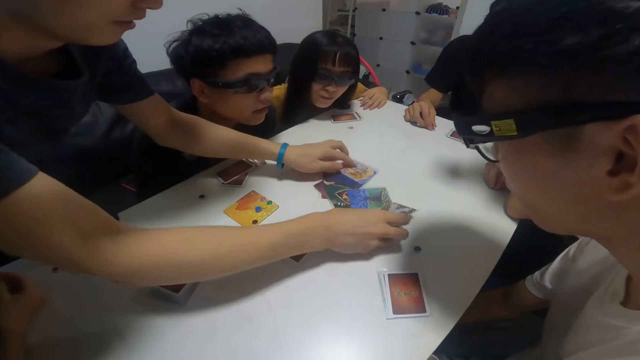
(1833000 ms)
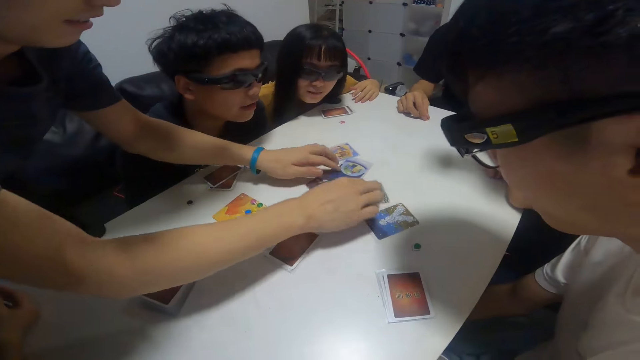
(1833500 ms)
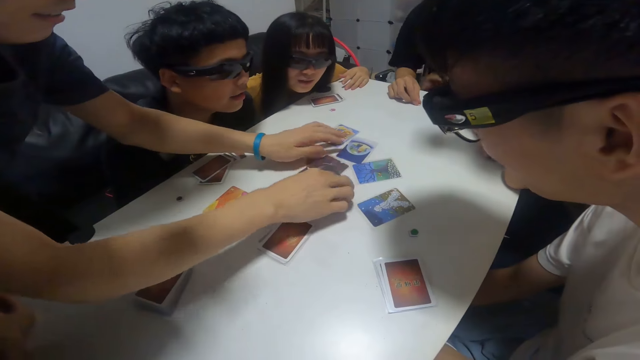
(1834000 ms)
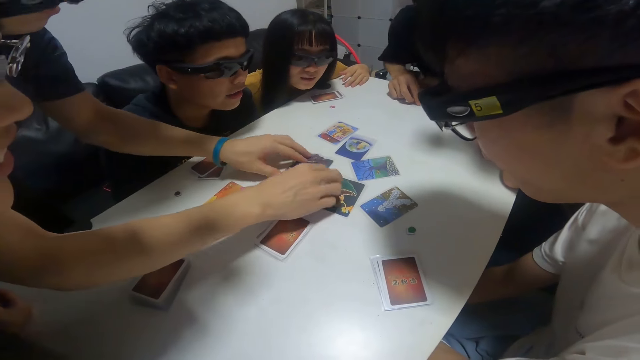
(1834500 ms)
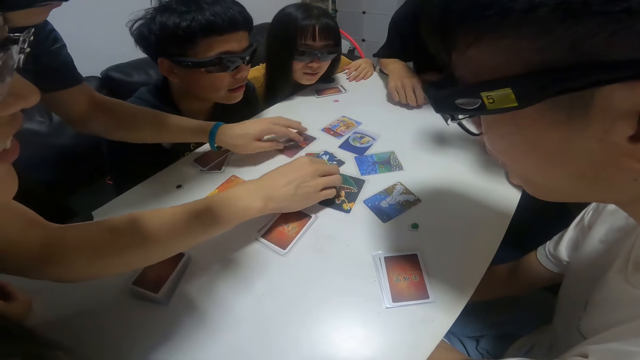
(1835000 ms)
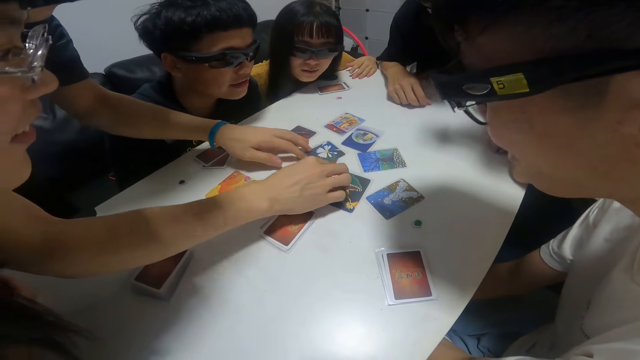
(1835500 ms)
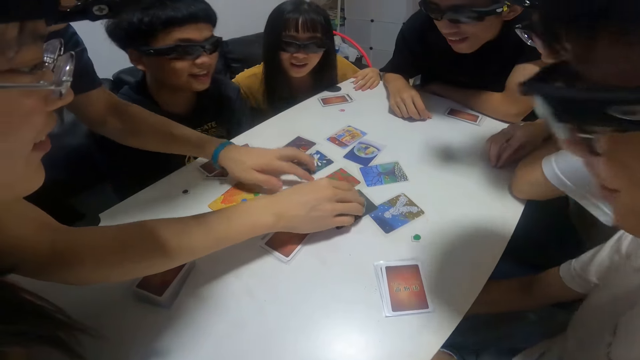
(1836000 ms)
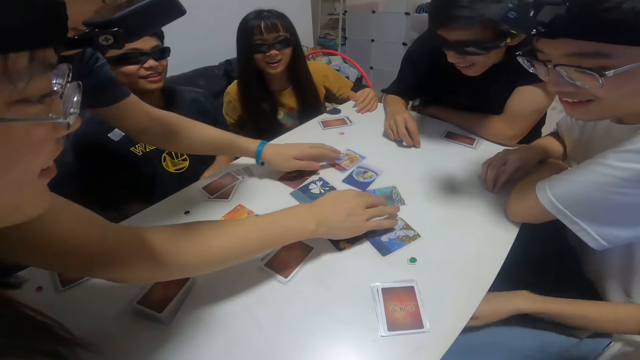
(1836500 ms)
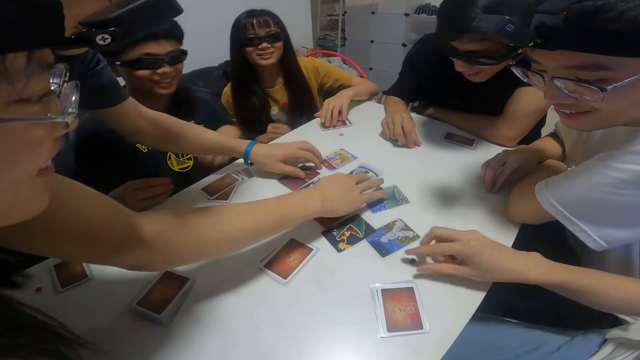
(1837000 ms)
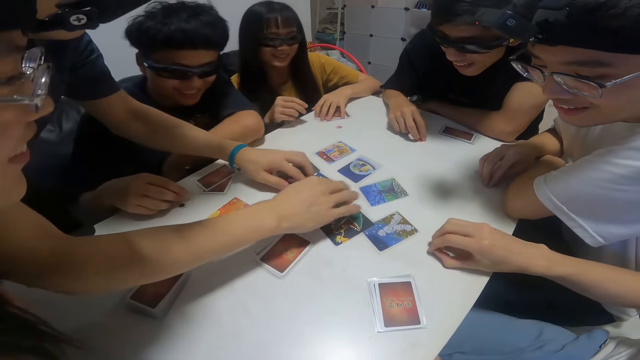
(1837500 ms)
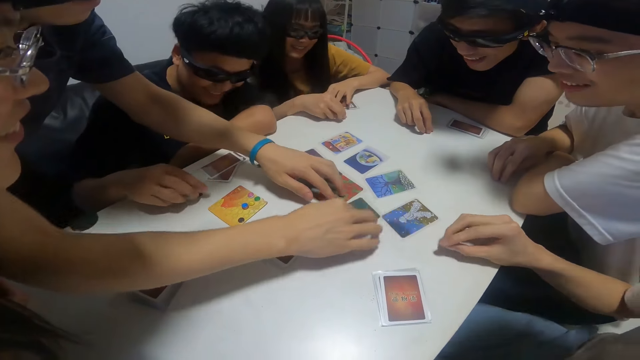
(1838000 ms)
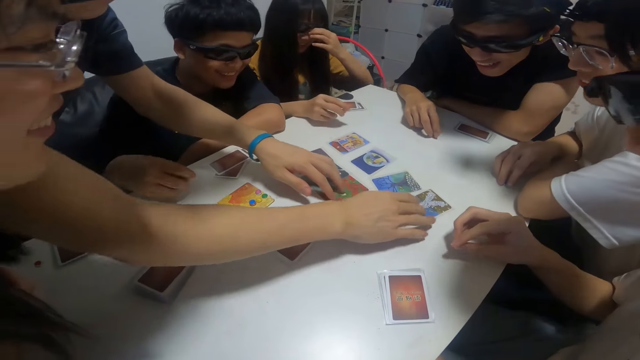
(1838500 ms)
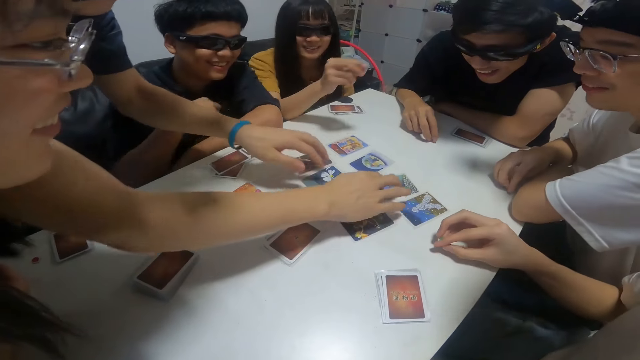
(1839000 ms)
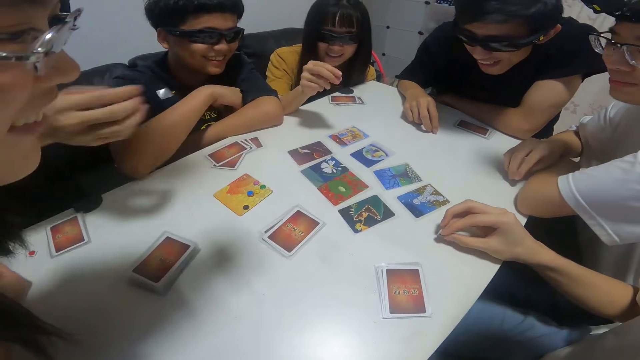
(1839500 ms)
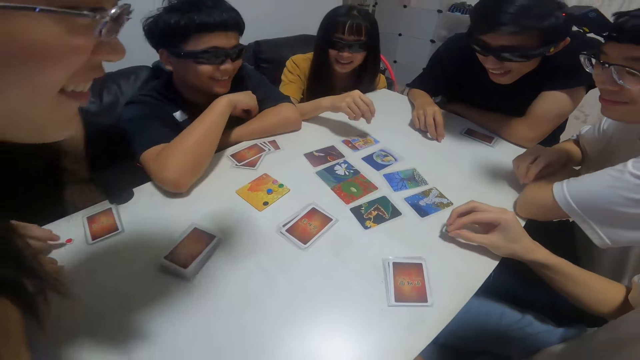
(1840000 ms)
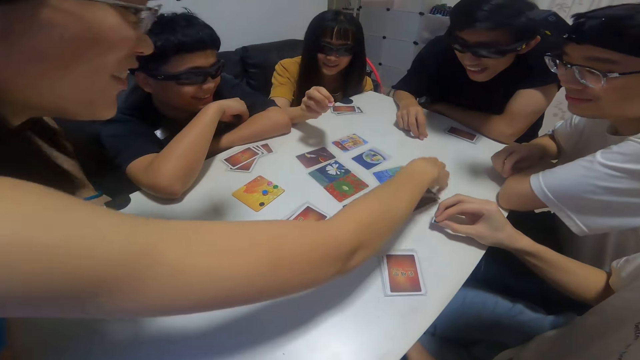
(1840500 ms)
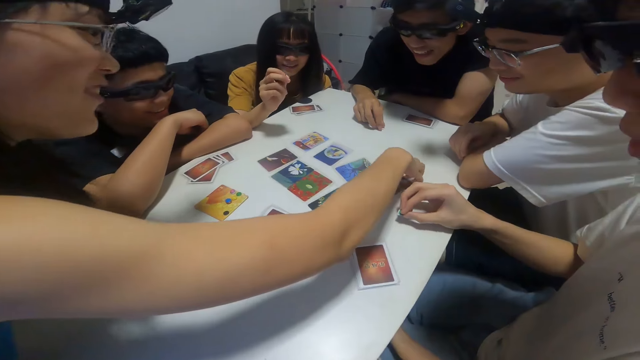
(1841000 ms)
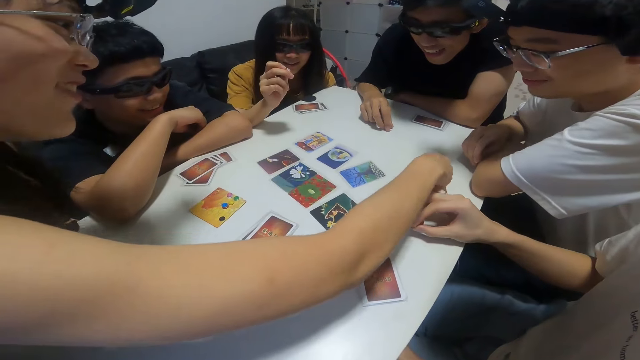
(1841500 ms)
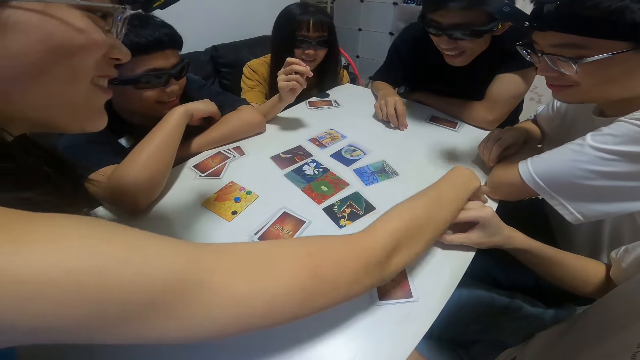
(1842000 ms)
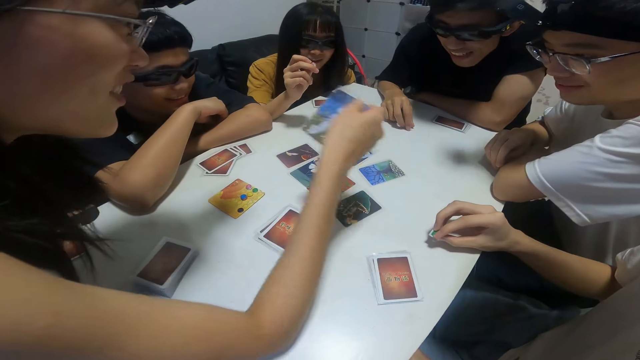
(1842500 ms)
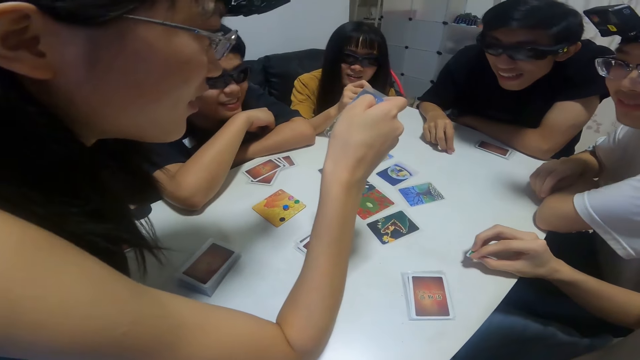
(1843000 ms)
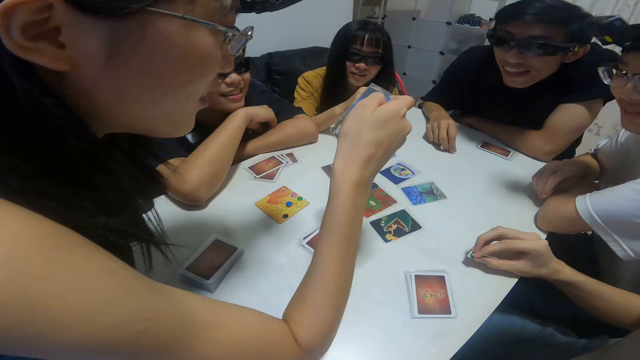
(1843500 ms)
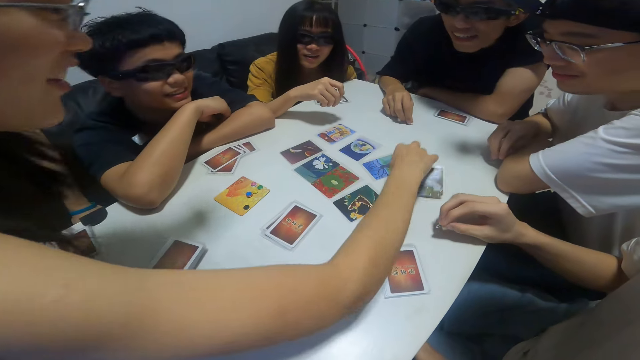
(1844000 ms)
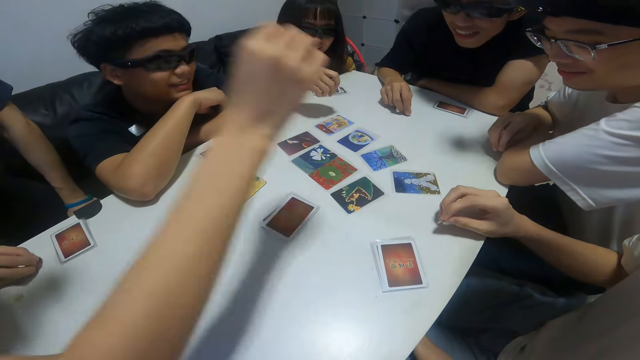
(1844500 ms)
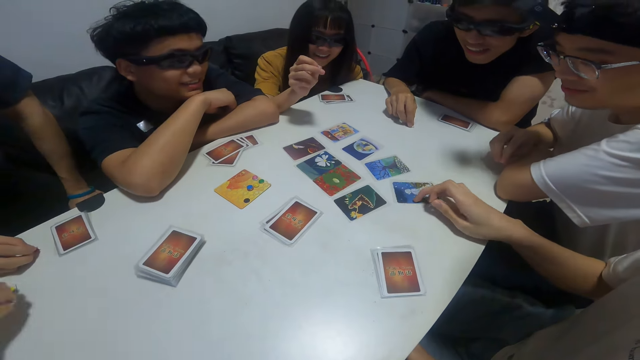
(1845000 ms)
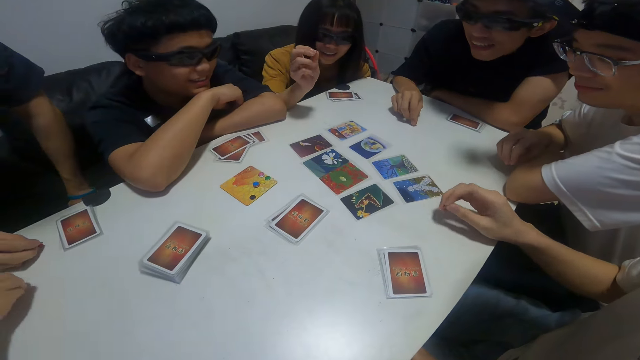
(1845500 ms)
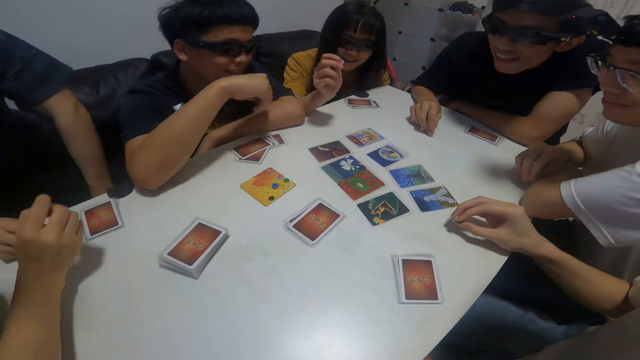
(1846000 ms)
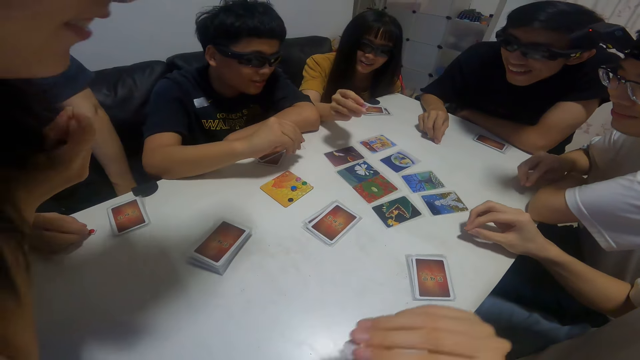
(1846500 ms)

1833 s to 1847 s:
The boy picks up a pebble from the table with his right hand. The girl picks up a card from the table with her right hand. The girl drops the card in her right hand on the table.

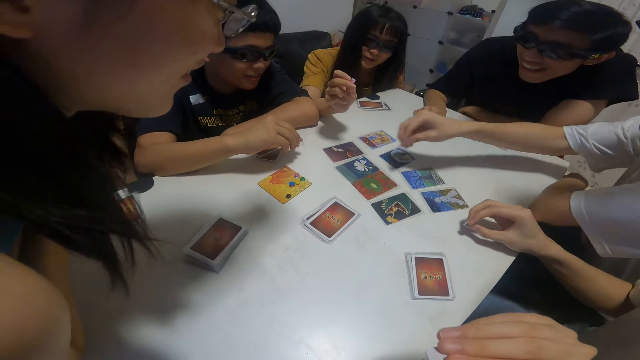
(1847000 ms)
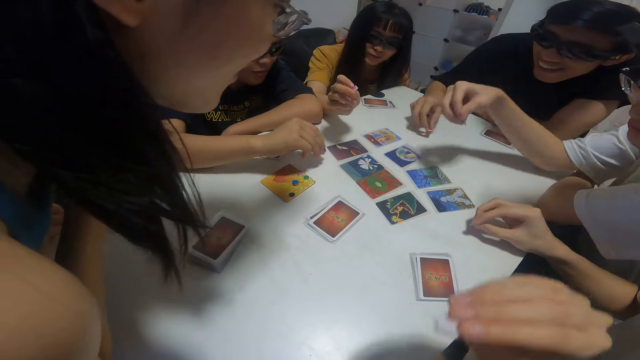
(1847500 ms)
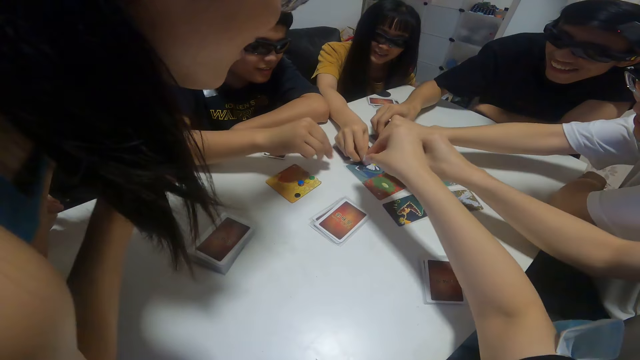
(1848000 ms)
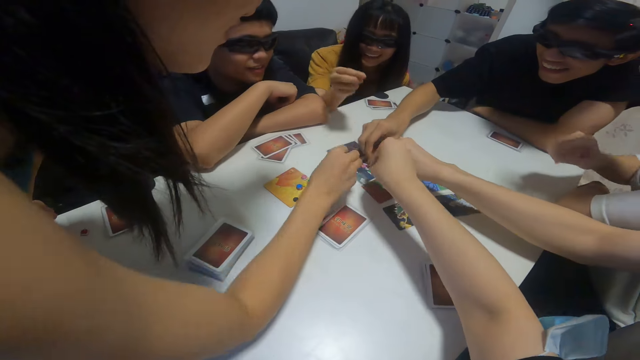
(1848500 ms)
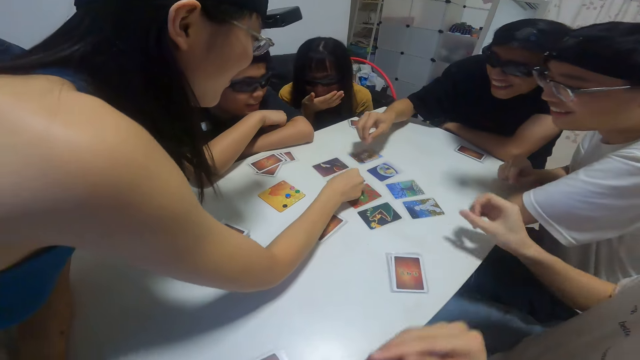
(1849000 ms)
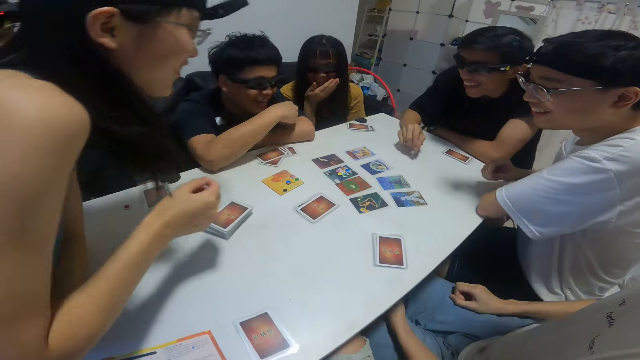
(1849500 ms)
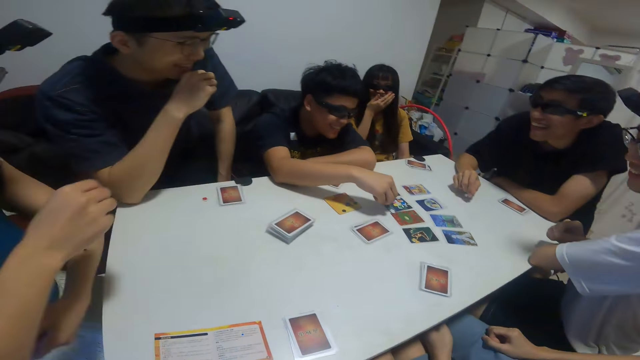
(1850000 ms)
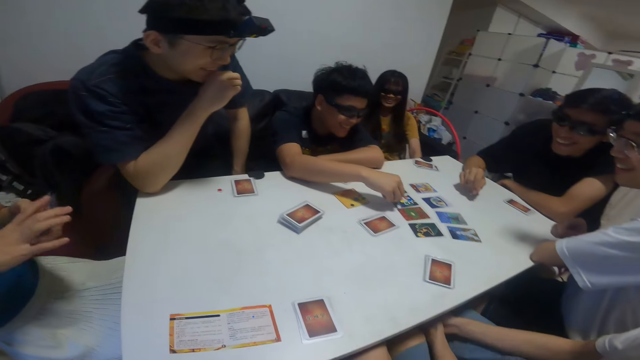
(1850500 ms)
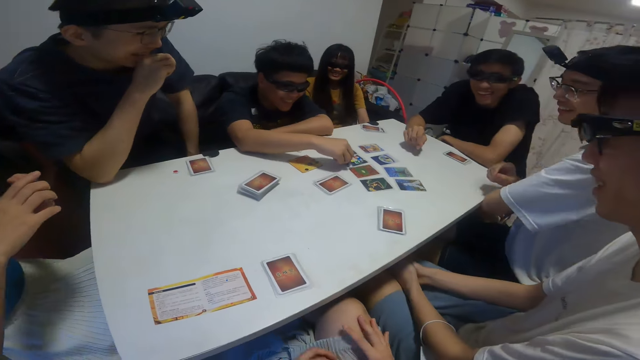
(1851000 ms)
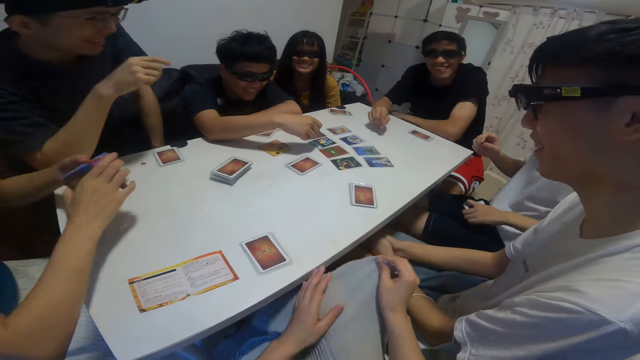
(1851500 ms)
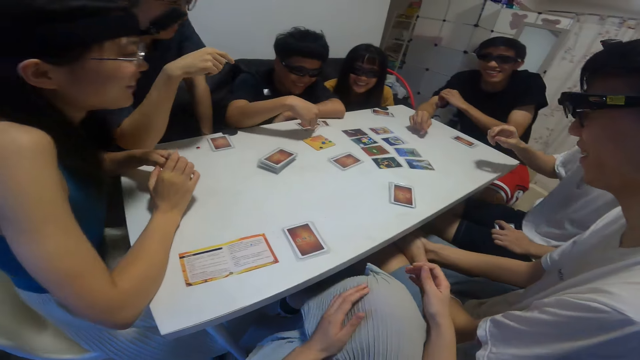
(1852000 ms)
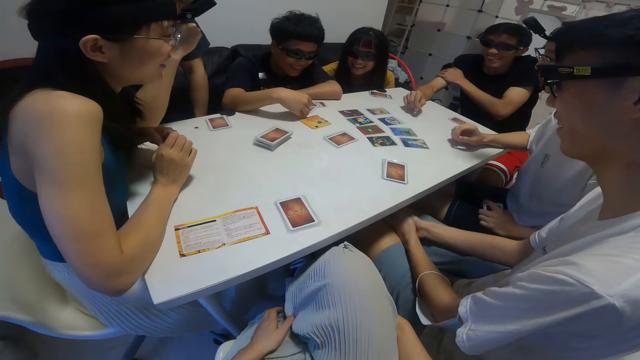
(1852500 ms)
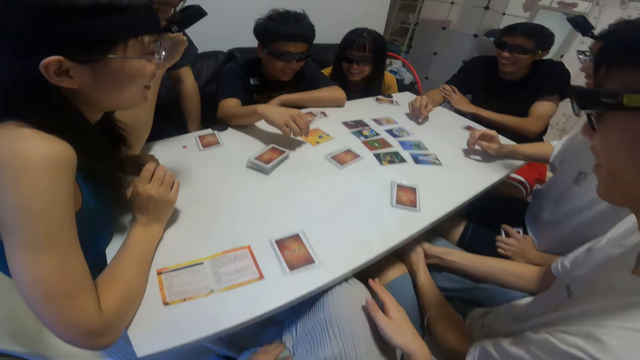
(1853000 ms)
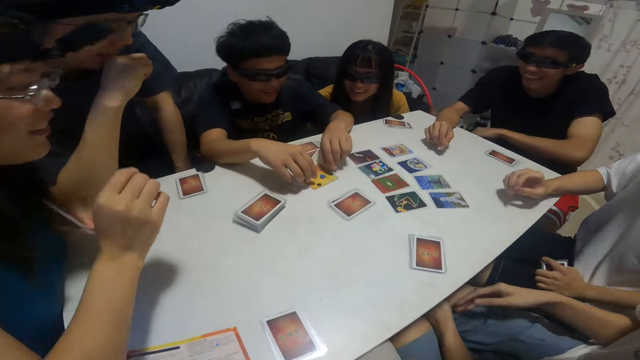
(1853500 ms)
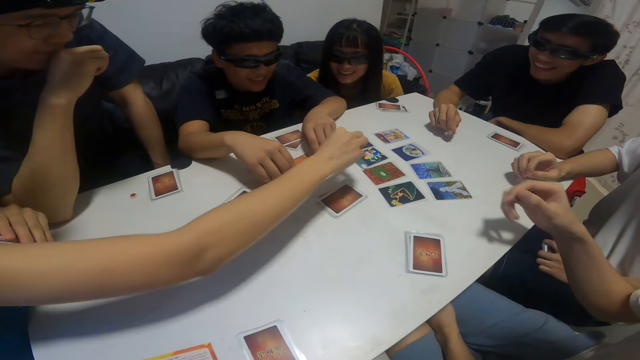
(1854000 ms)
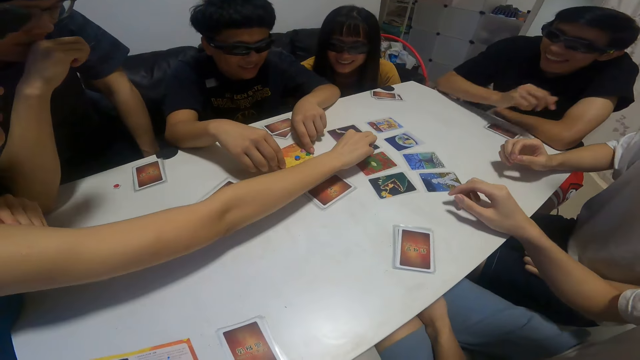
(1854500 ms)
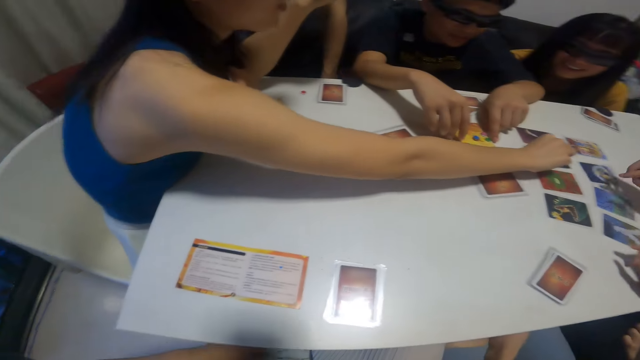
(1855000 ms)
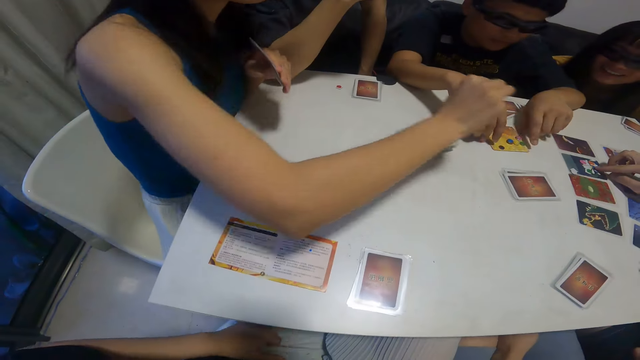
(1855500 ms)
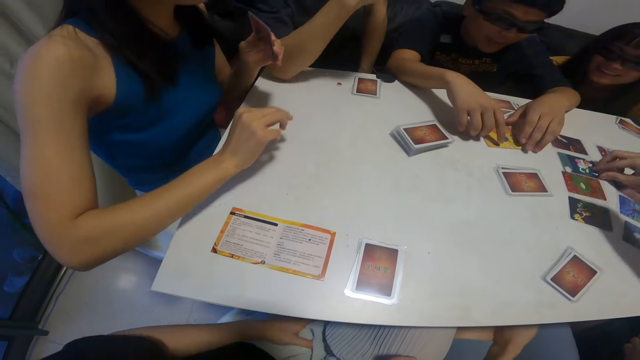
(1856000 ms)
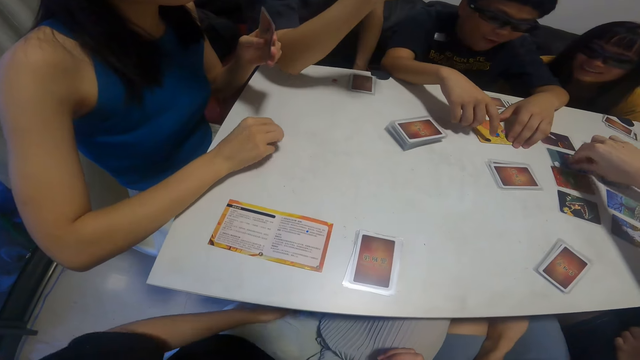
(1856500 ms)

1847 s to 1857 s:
The boy places a pebble in his right hand on a card. Another boy places a pebble in his right hand on the card. The girl places a pebble in her right hand on the card. The camera wearer places a pebble in her right hand on the card. A third boy places a pebble in his right hand on the card. A fourth boy places a pebble in his right hand on the card. Another girl places a pebble in her right hand on the card. The first boy touches pebbles on the card with his right hand. The other girl touches a pebble on the card with her right hand. The second boy moves pebbles around the table with his right hand. The first boy touches pebbles on the card with his hands.
